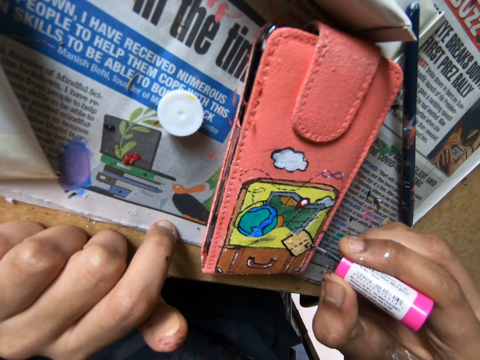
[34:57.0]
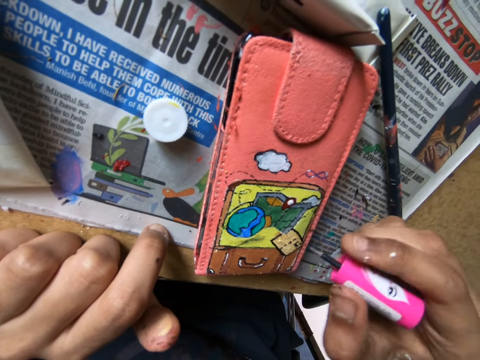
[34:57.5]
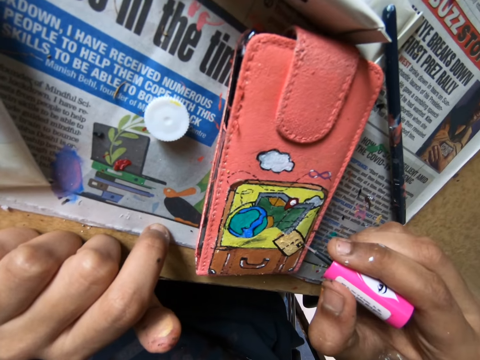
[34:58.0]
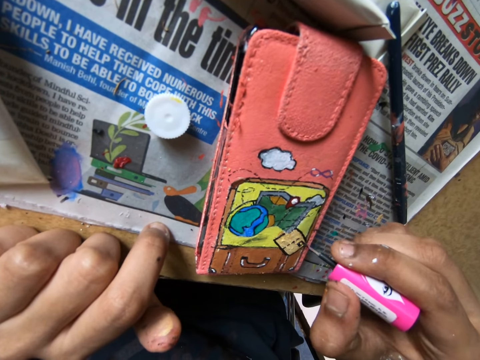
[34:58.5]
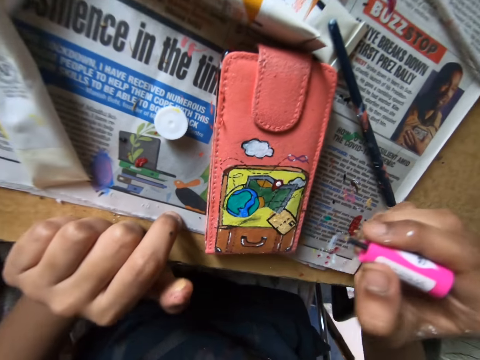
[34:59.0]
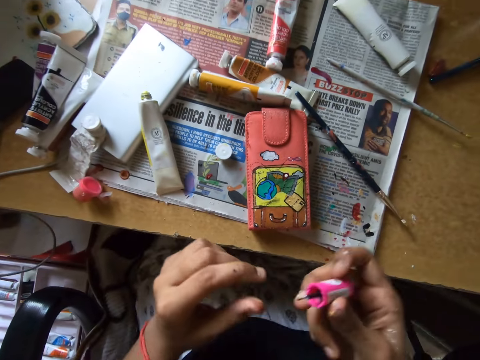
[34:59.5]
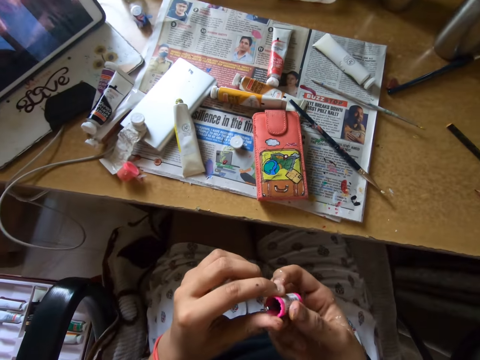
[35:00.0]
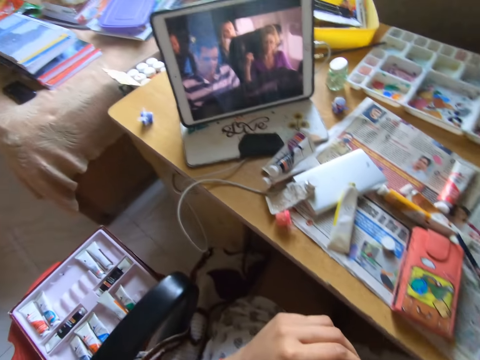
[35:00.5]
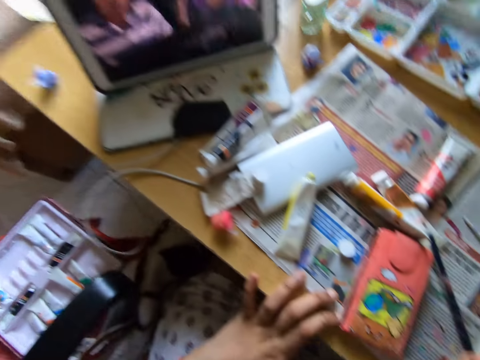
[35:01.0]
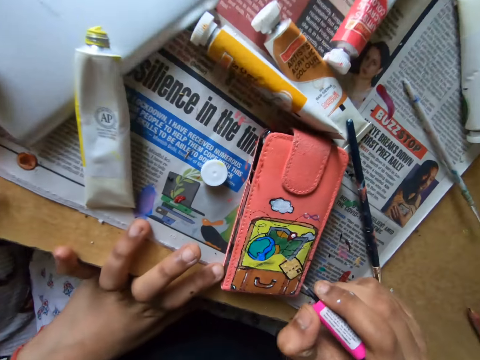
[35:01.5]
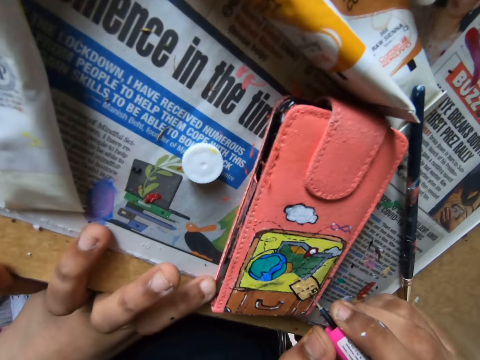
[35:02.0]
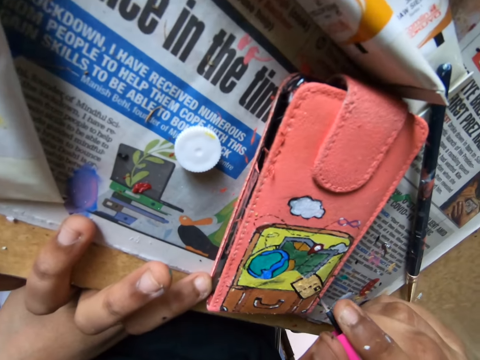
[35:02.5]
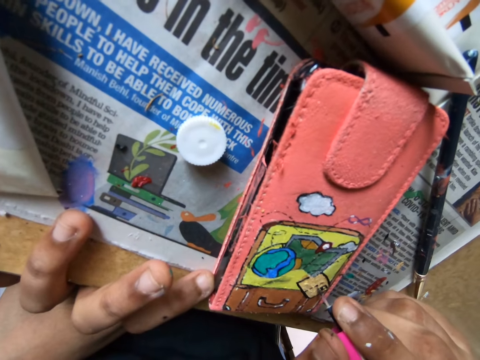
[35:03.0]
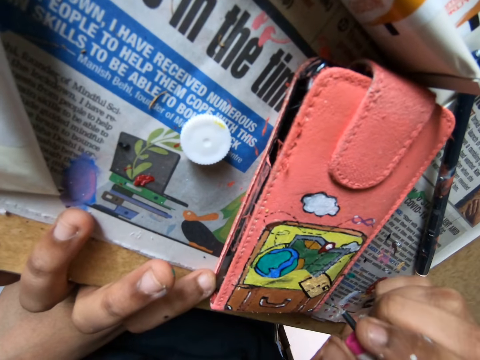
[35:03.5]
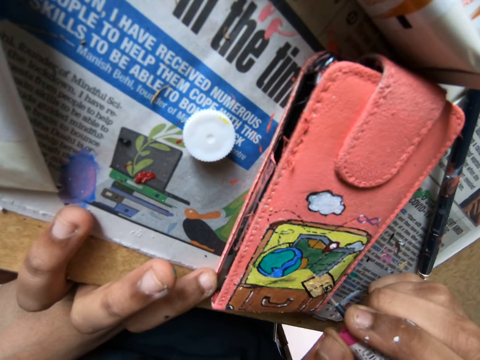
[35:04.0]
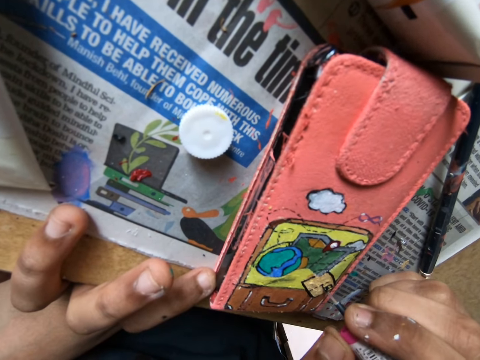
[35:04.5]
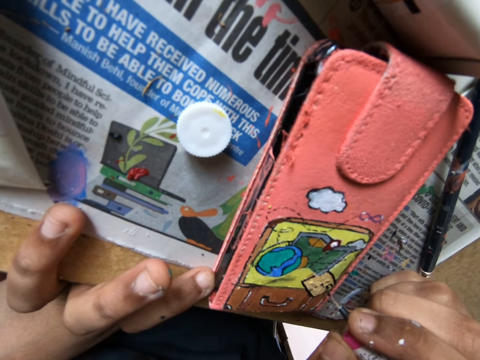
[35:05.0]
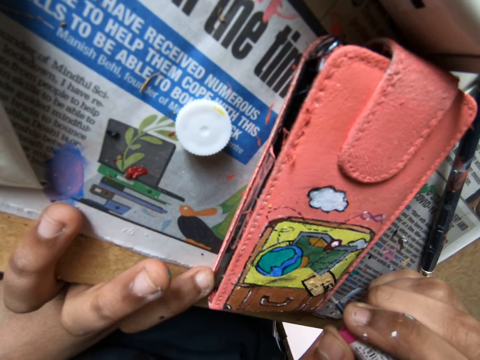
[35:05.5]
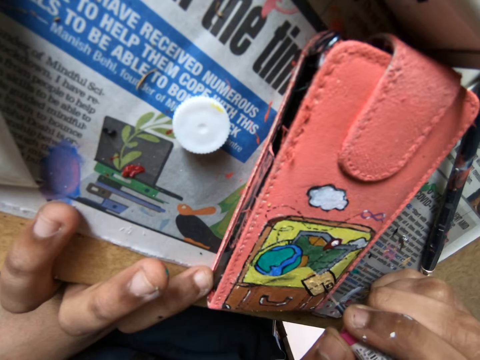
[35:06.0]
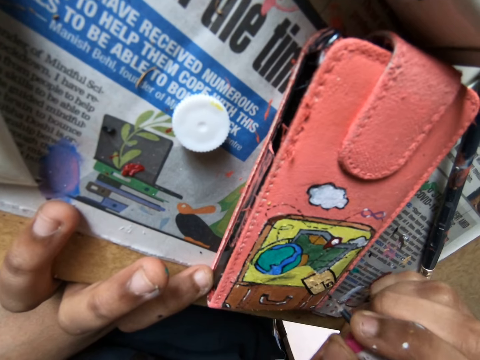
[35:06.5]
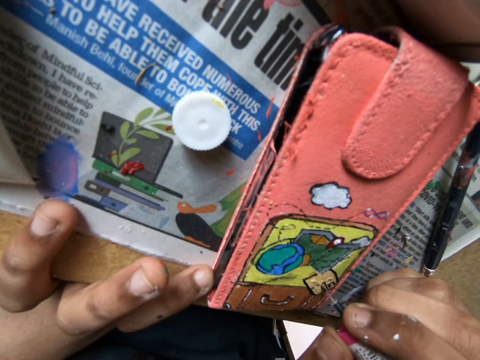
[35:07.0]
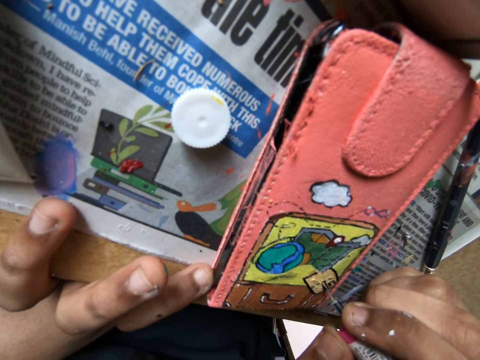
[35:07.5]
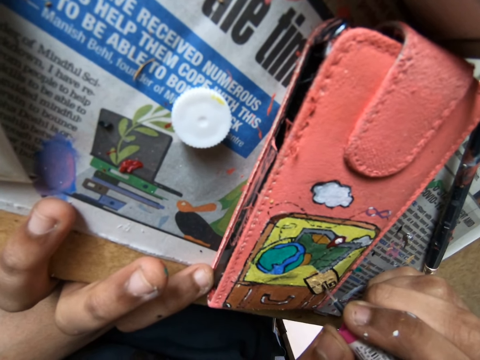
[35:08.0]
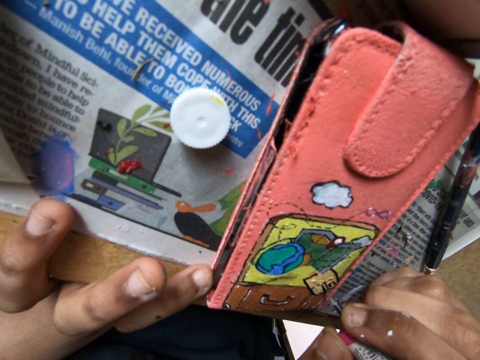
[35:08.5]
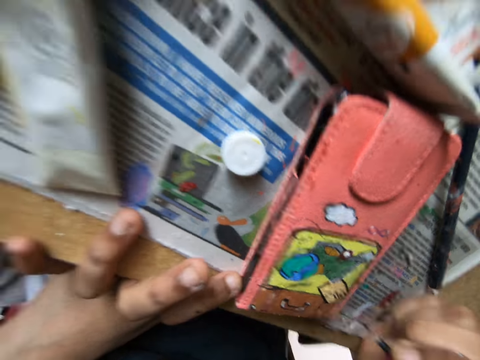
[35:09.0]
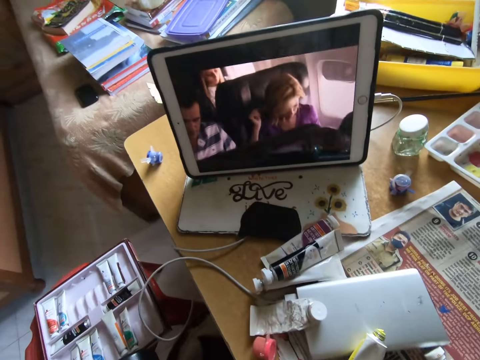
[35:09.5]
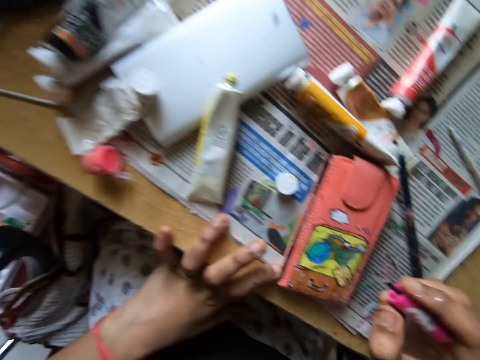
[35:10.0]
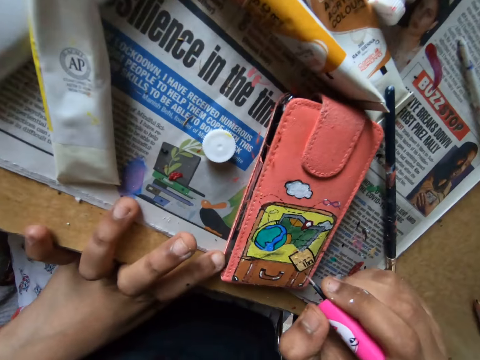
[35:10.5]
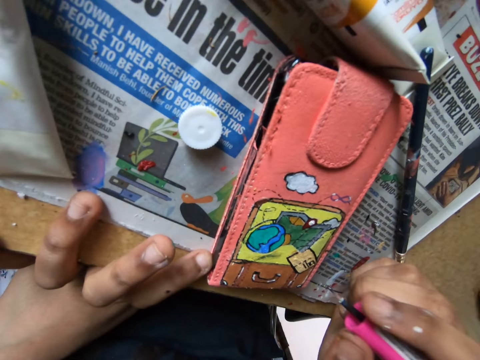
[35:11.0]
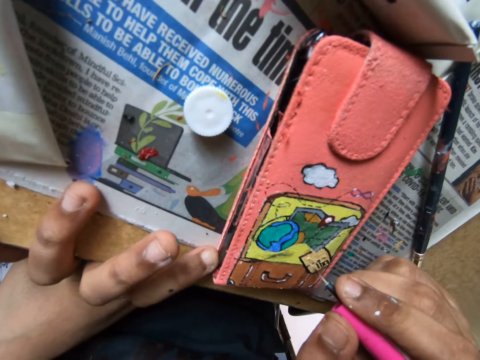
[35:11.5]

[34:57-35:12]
The camera wearer holds the brush cap or paint brush with her left hand. She puts a hand on a table. She paints the phone pouch with the paint brush.

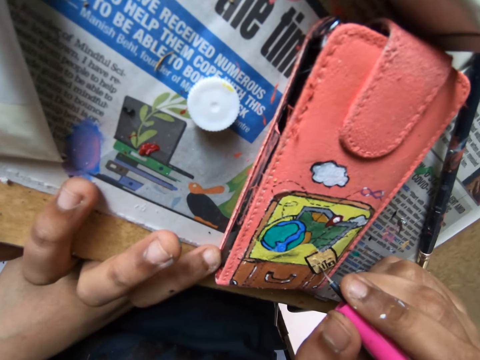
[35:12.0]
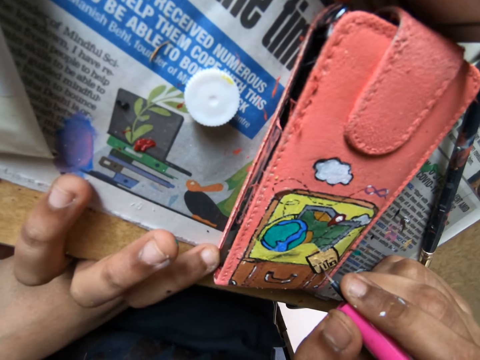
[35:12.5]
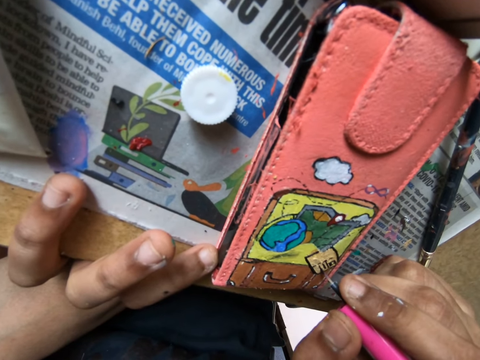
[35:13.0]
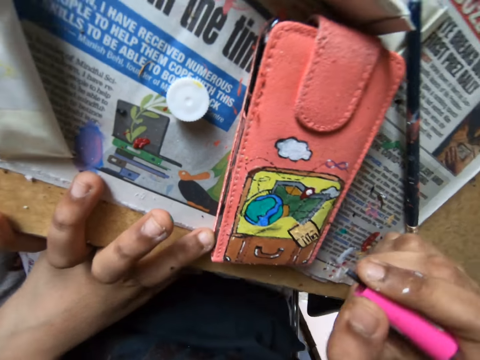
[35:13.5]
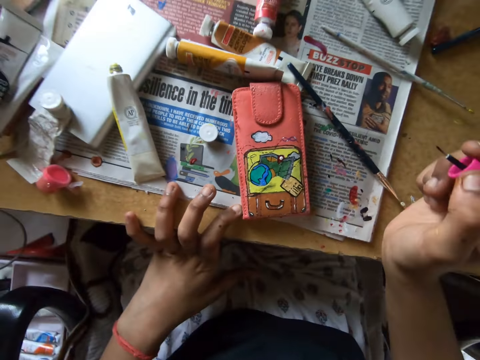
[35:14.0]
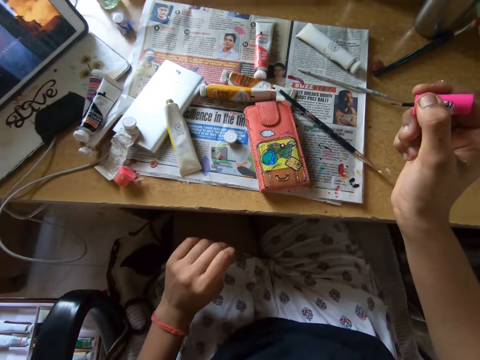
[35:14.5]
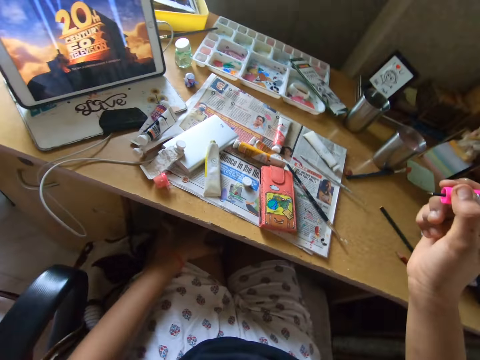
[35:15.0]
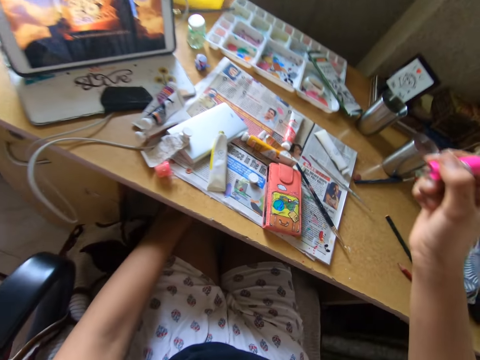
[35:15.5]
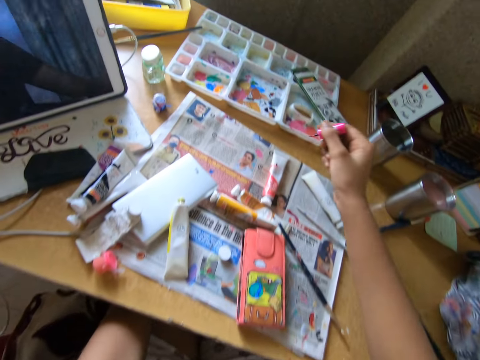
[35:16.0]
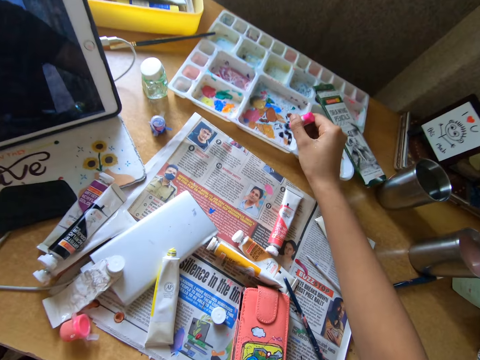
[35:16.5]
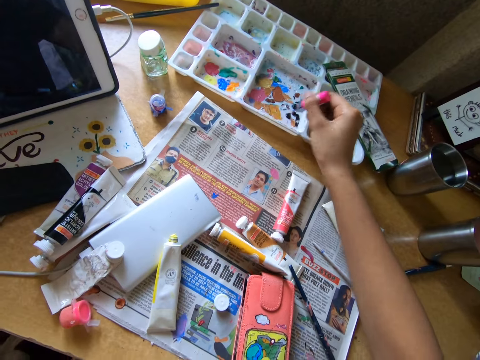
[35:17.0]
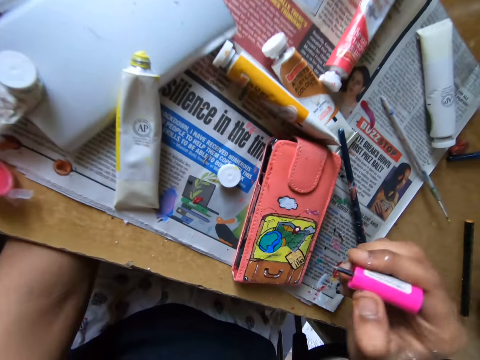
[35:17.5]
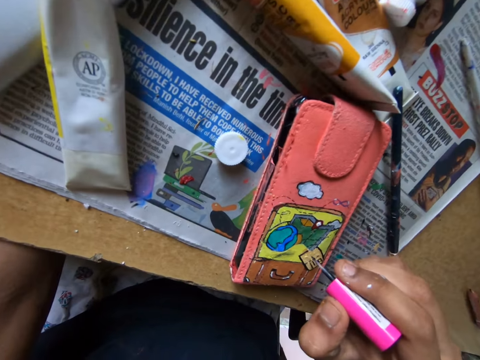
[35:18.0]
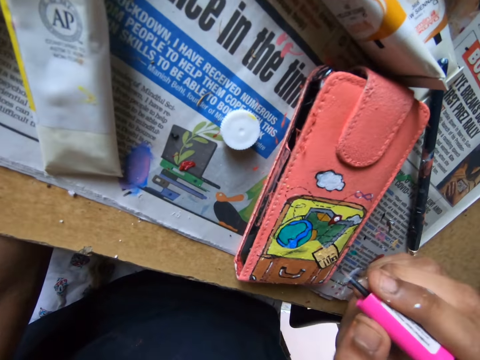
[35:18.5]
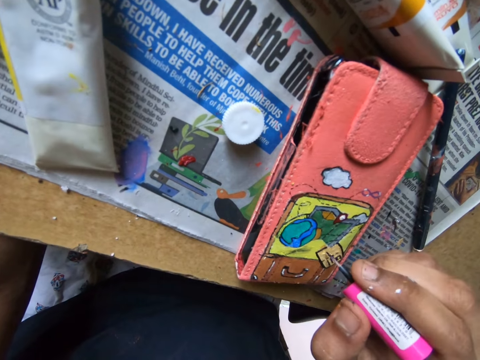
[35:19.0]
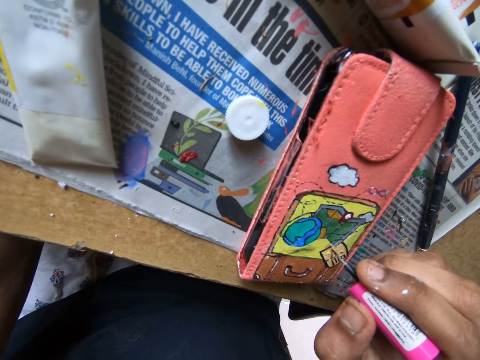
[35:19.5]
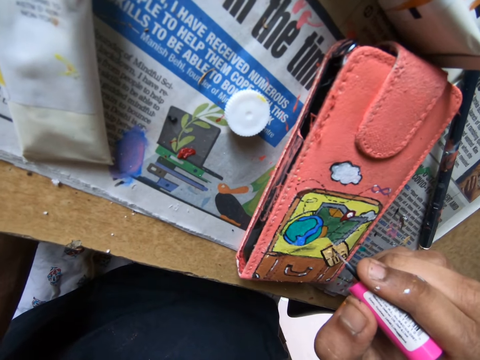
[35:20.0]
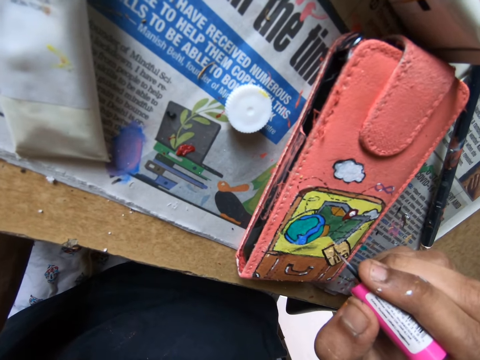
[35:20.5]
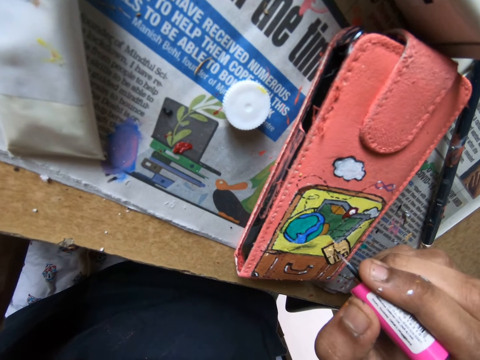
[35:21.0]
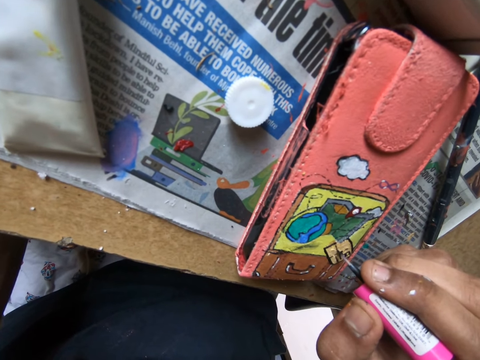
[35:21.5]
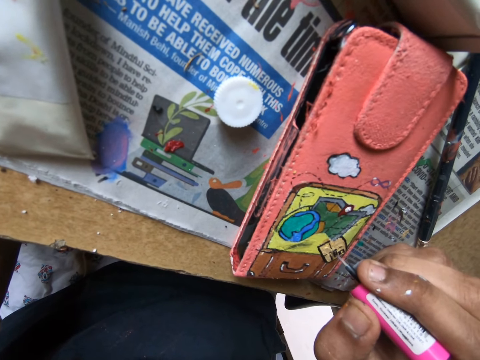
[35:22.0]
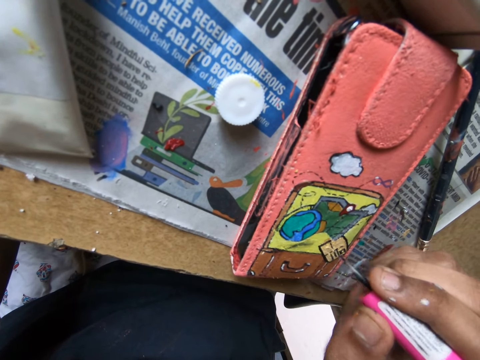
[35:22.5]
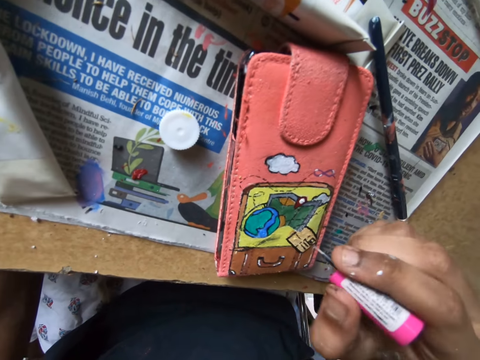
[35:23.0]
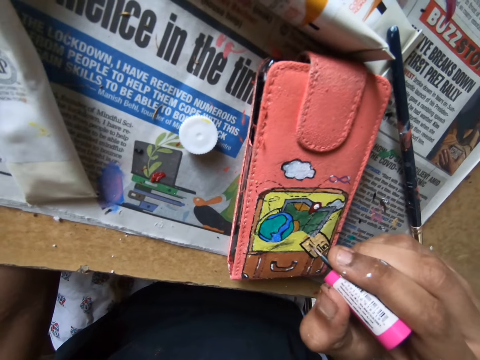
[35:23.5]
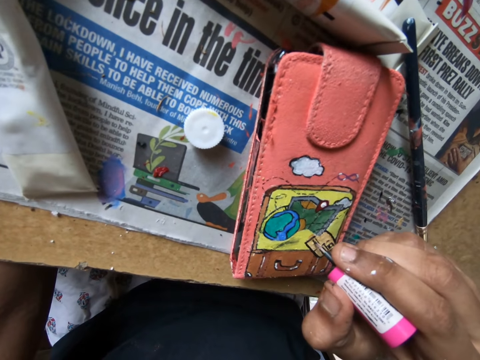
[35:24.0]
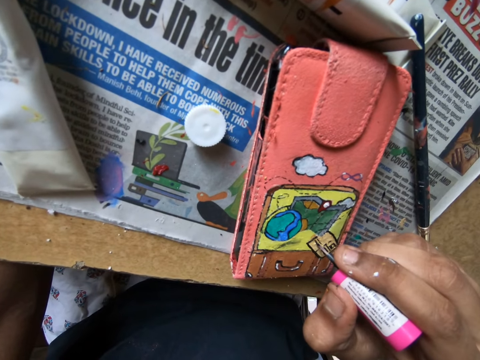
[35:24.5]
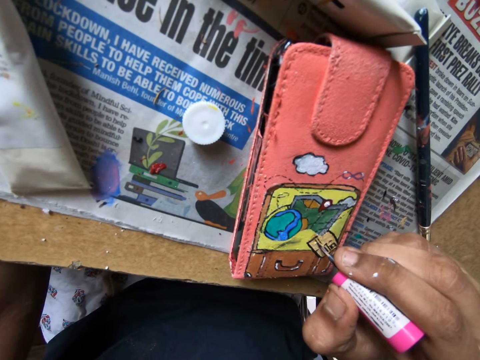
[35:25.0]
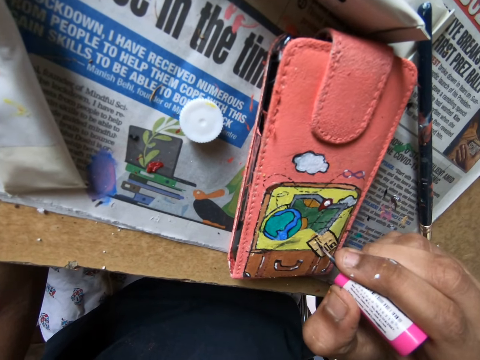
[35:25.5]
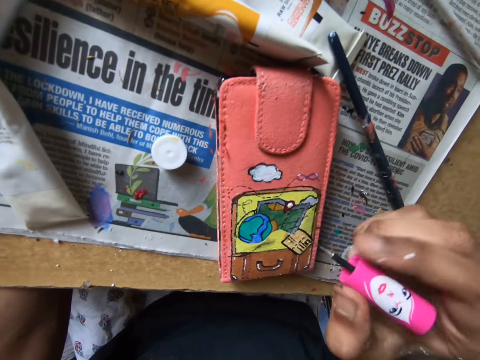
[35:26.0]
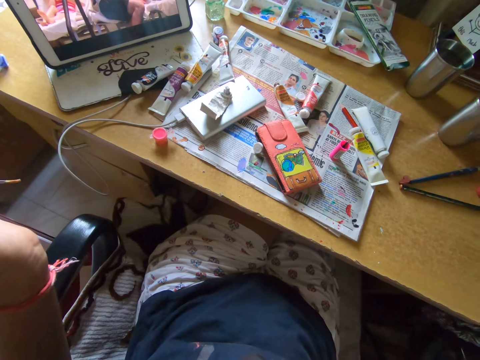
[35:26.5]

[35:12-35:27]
The camera wearer puts a hand on a lap. They put the brush tip on the paint, in the palette. They paint the phone pouch with the paint brush.
